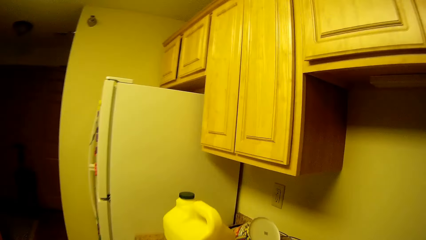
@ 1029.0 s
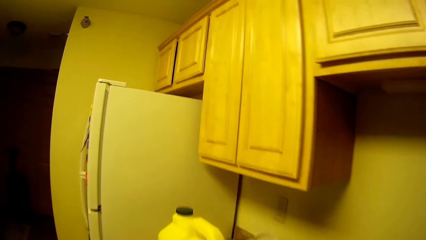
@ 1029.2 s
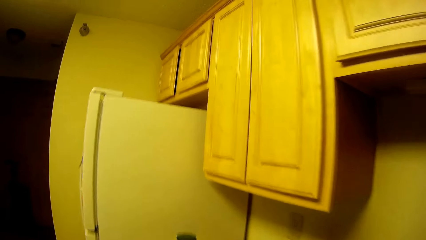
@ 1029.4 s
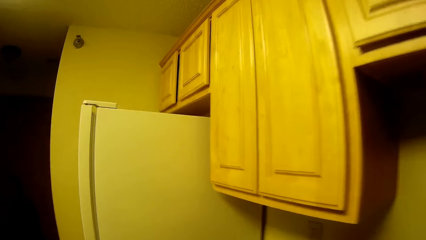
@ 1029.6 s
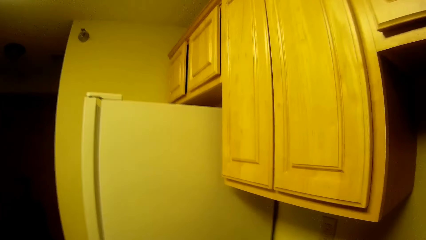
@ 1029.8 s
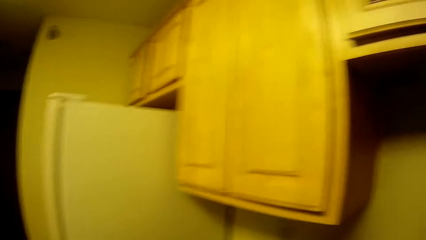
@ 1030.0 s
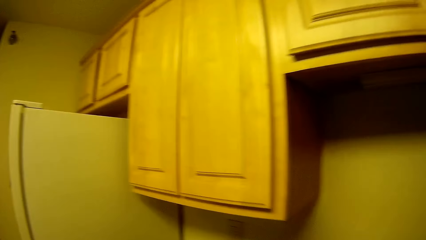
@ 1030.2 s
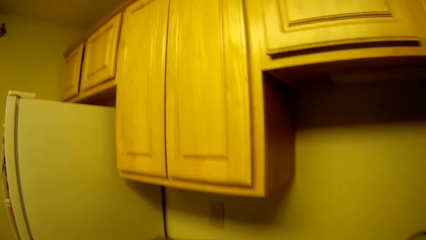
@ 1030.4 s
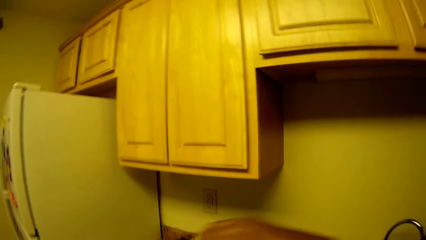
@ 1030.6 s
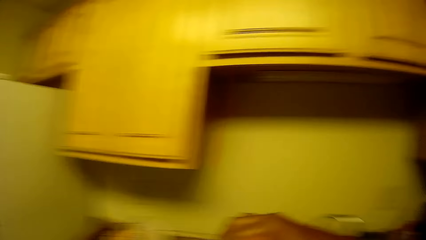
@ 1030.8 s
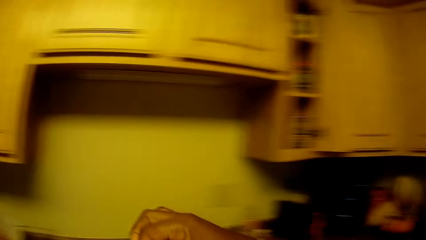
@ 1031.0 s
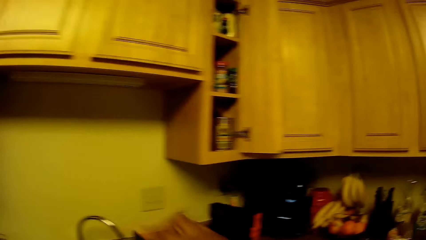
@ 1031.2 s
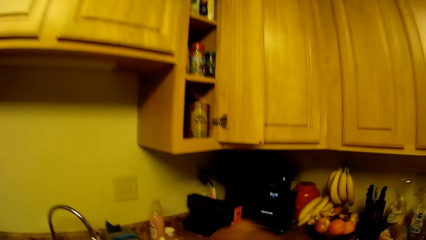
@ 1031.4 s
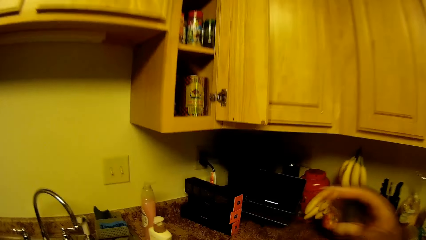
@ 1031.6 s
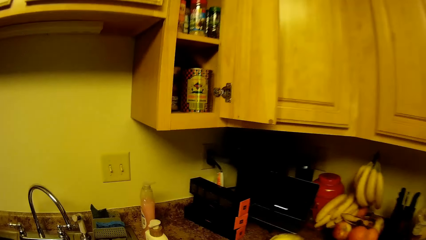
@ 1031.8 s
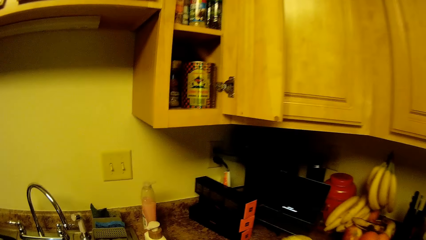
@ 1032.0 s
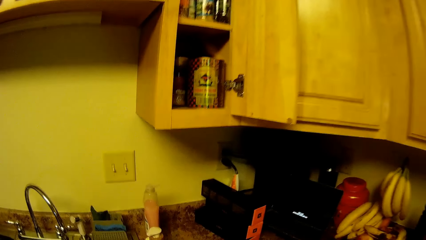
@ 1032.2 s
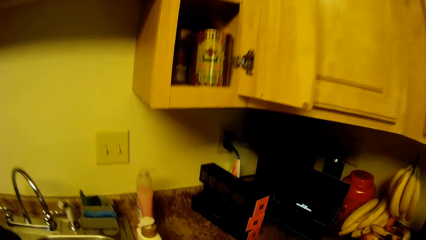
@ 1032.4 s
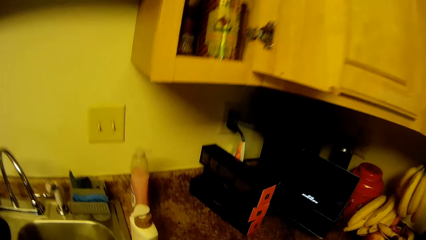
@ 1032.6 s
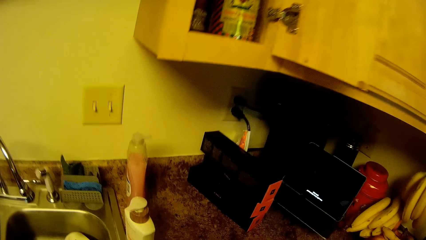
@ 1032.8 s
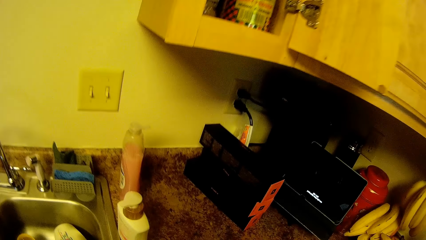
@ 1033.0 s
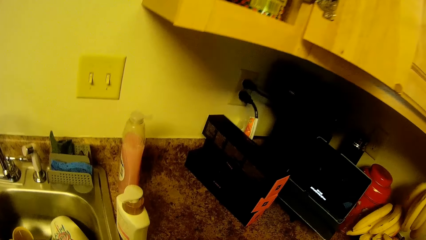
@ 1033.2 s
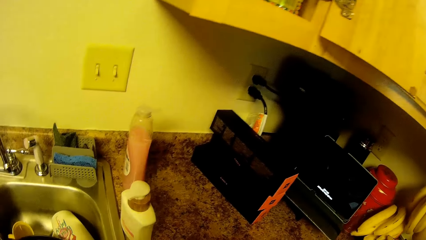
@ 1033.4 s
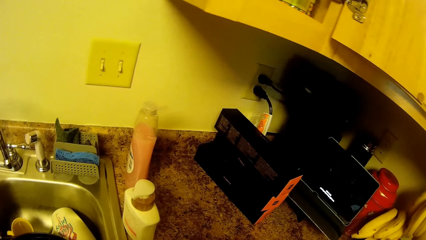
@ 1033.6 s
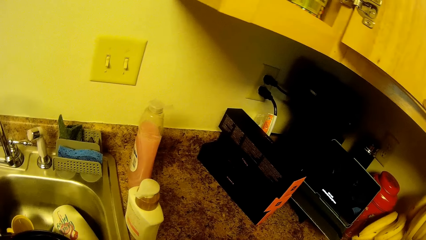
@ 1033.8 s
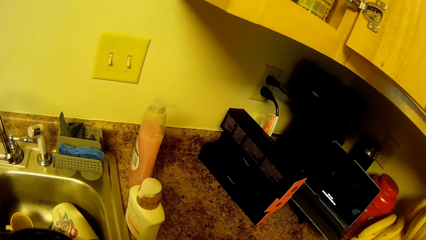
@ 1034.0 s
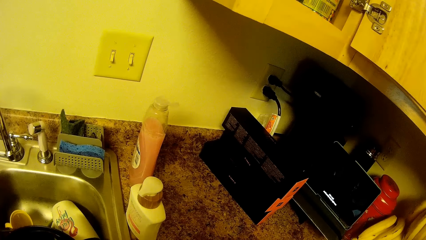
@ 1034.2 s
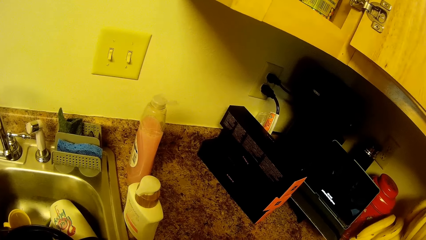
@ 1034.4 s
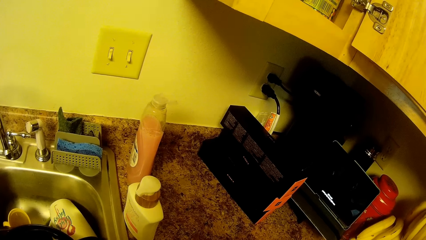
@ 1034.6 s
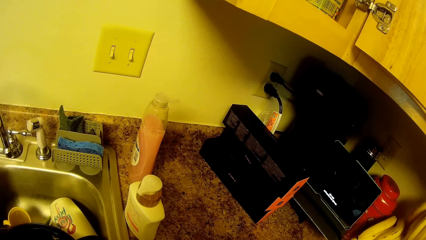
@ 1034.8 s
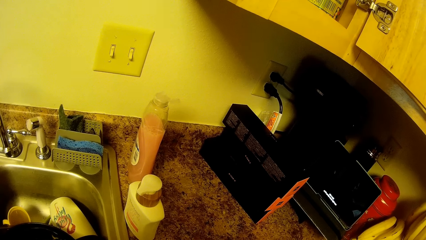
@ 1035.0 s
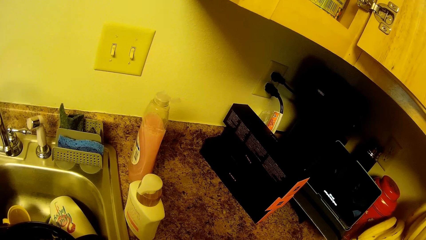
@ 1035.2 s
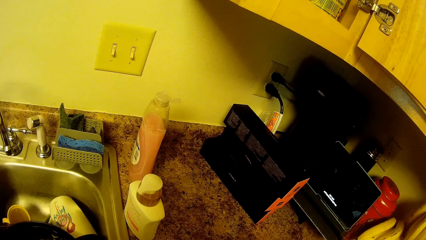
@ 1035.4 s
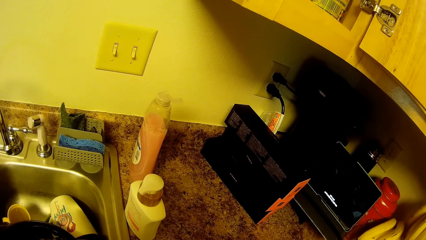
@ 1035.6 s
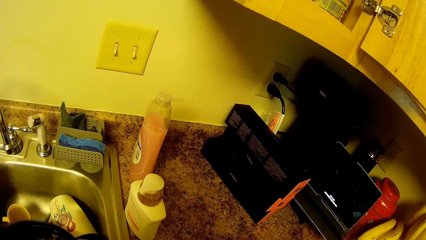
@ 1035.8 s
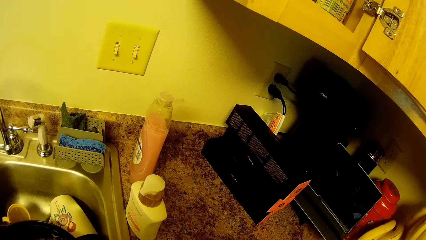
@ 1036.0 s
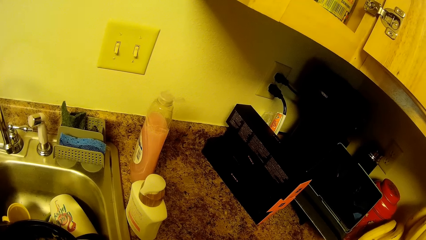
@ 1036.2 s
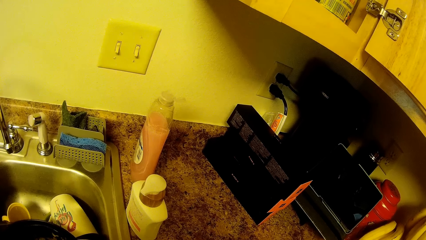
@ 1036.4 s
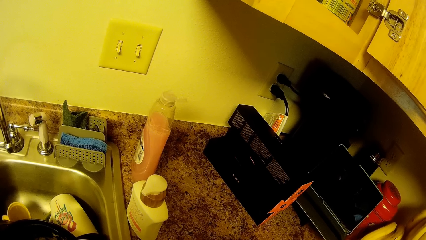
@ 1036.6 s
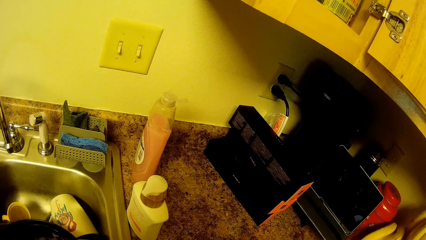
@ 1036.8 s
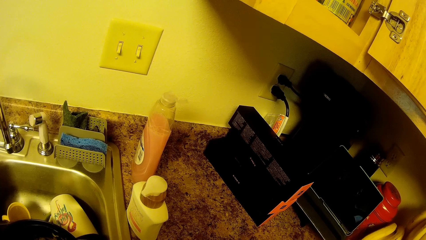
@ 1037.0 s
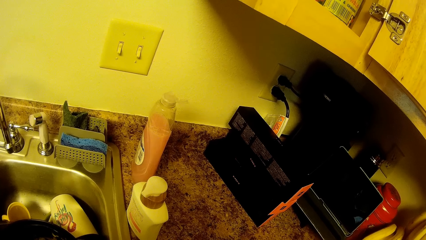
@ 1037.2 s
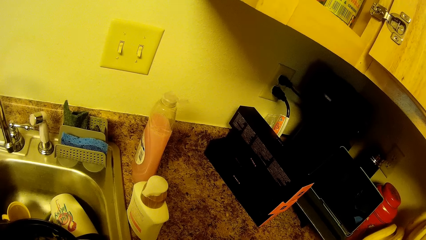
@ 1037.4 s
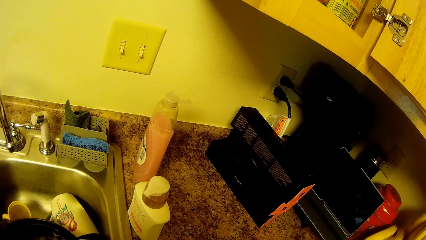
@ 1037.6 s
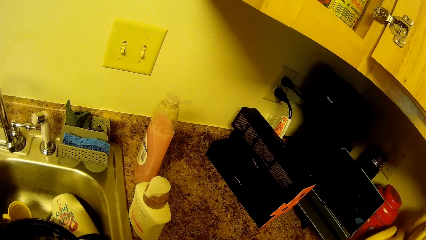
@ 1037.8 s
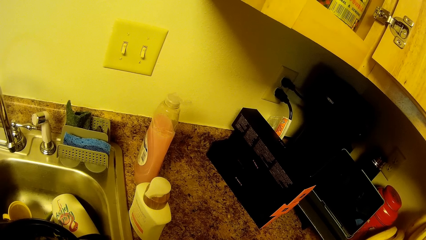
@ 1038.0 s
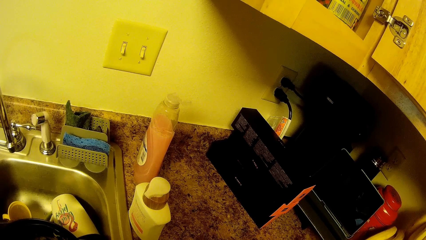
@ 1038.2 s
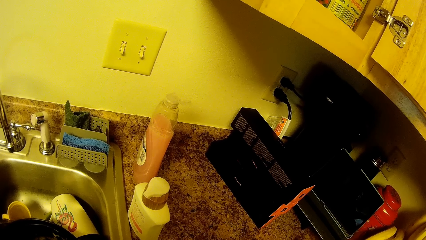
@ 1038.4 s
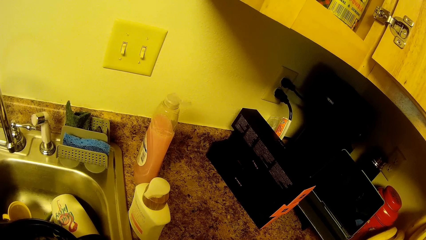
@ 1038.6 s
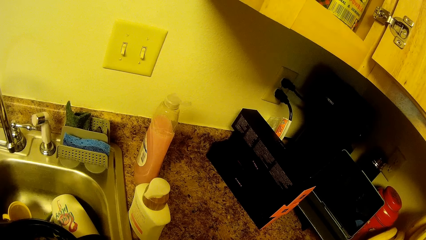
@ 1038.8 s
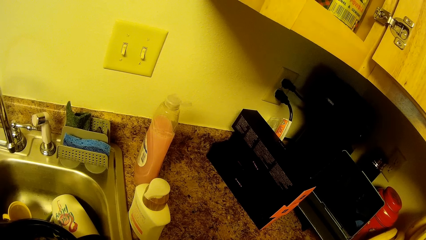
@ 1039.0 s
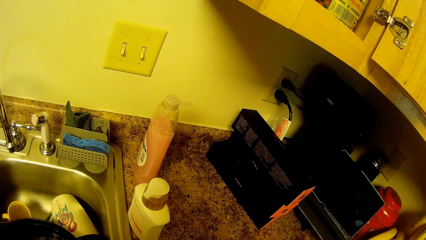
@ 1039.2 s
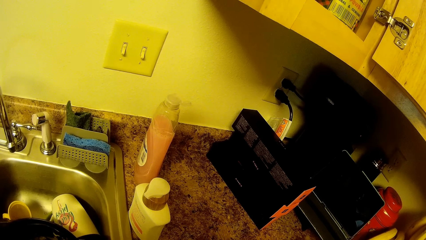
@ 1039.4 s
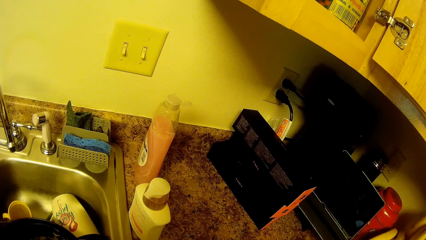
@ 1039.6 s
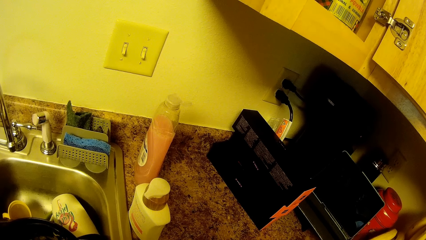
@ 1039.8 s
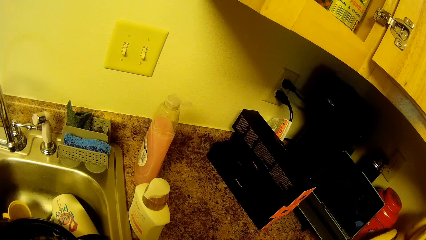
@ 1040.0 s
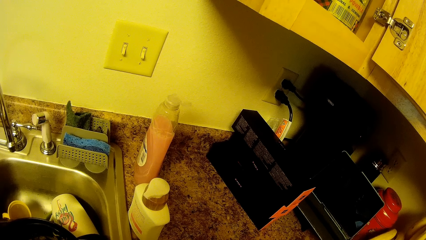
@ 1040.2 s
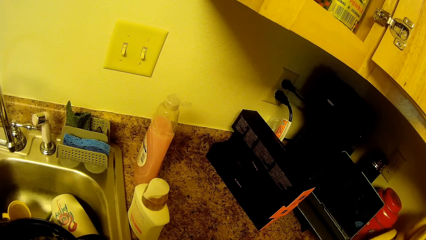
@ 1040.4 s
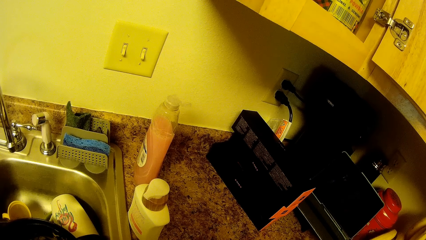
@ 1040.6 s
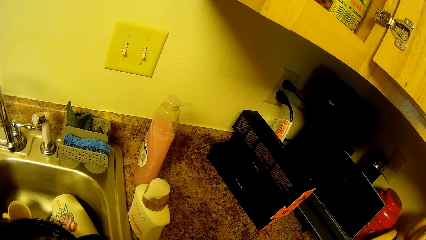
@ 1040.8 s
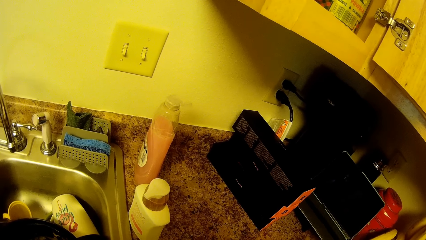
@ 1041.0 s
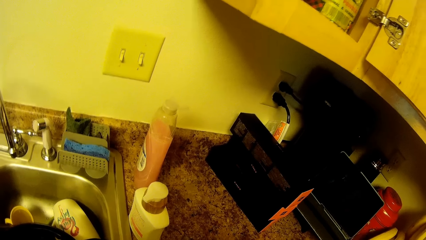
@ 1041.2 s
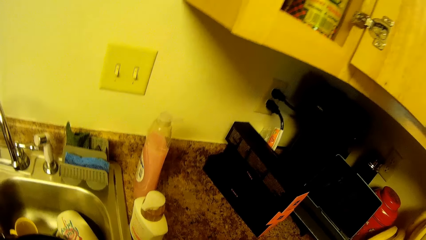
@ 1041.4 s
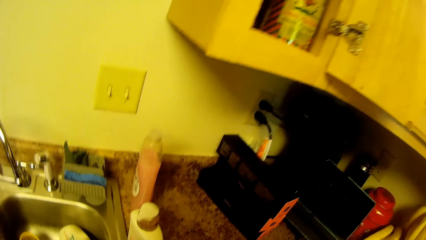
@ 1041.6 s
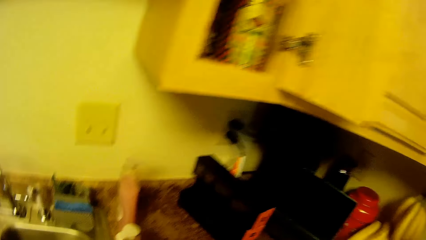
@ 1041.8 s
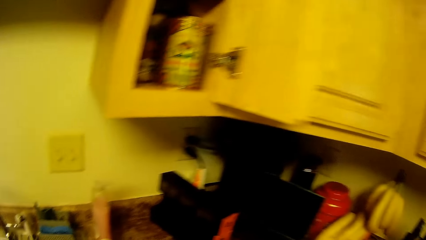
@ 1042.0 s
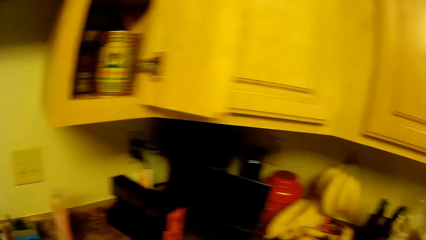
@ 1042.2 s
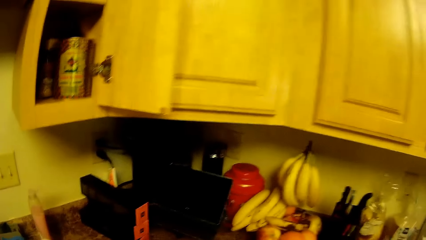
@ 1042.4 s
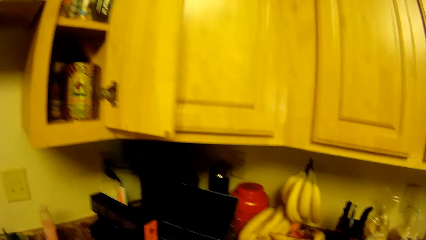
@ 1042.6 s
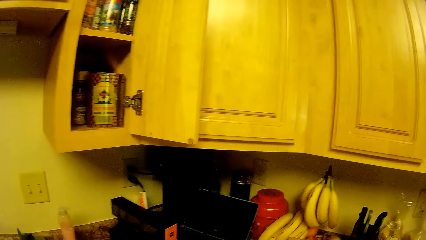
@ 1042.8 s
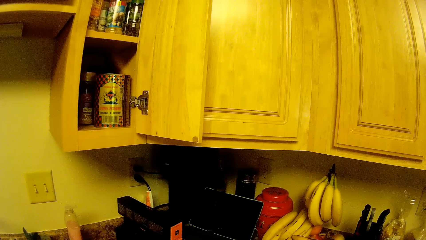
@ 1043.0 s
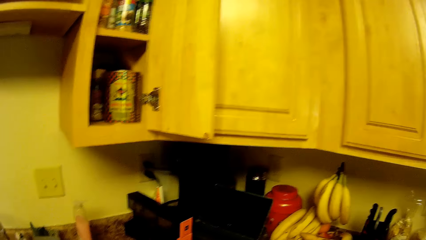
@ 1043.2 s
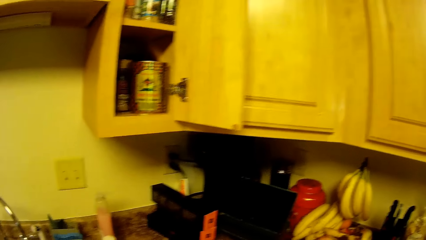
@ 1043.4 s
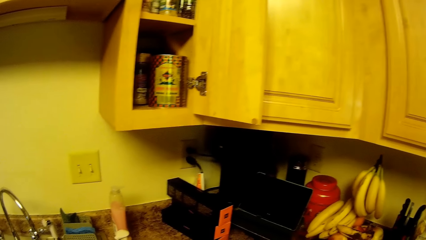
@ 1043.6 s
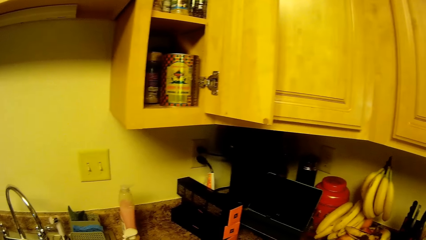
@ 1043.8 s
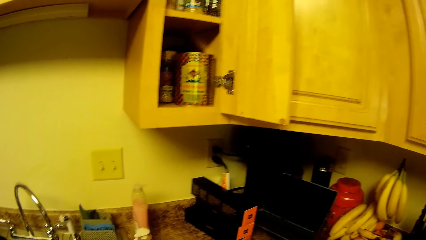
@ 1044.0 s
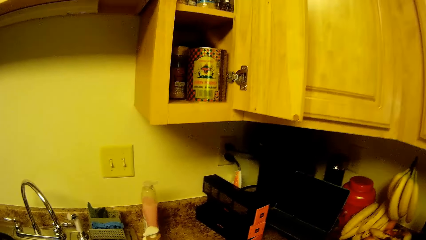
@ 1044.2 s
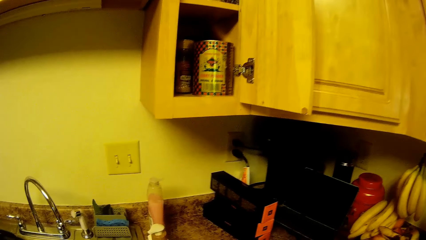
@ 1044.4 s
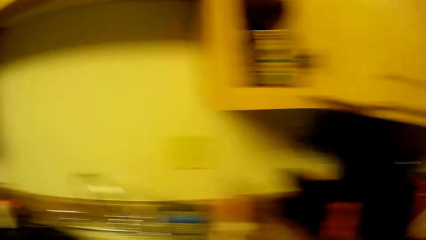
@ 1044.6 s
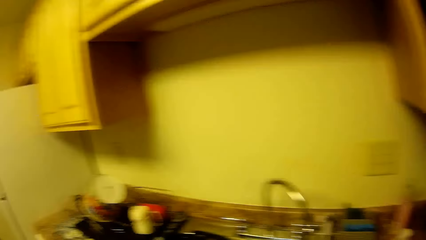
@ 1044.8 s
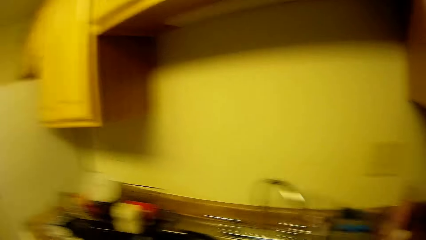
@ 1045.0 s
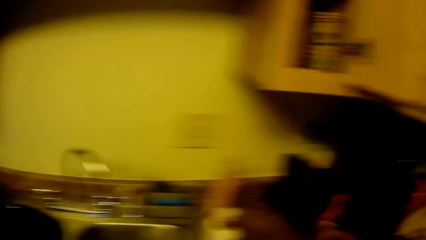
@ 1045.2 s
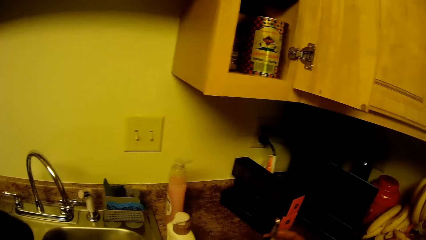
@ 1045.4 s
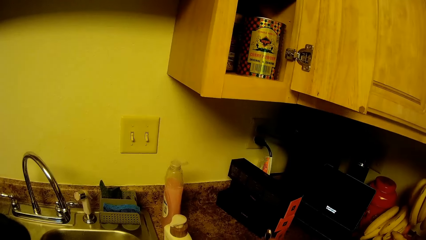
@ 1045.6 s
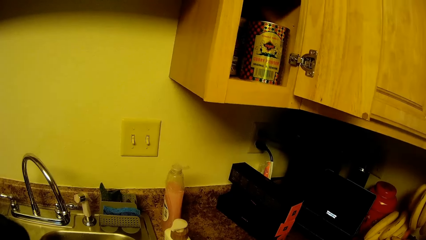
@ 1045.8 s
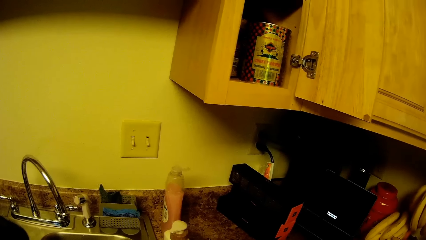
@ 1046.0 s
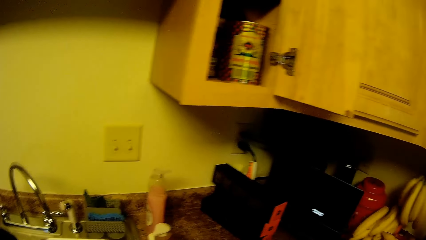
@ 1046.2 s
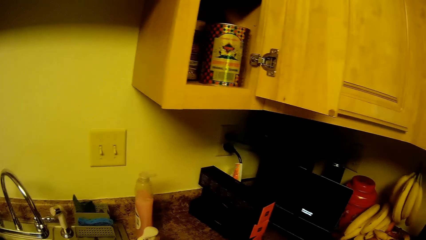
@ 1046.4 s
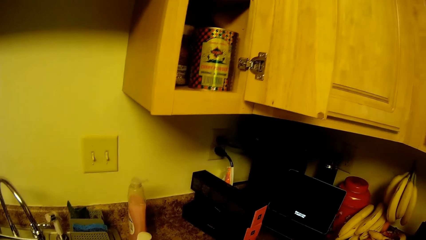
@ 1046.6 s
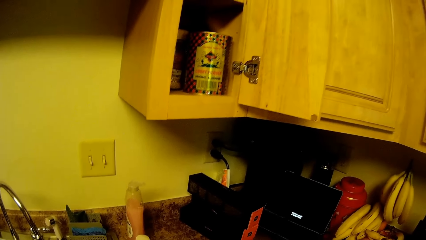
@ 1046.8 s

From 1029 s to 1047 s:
The camera wearer does something.
